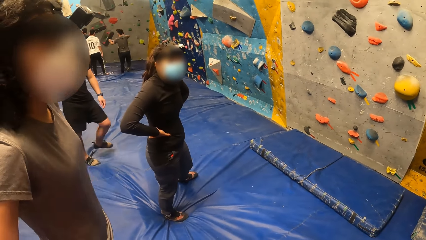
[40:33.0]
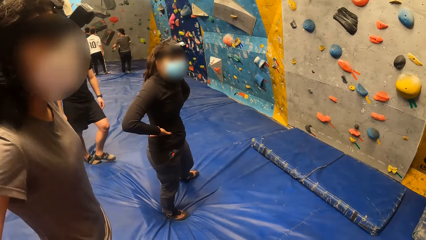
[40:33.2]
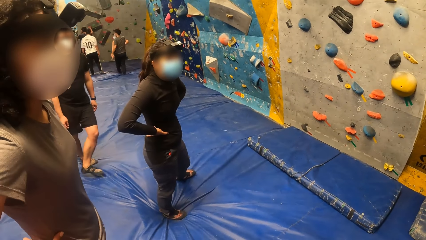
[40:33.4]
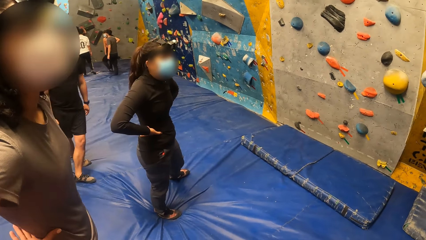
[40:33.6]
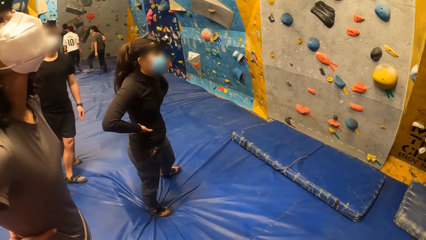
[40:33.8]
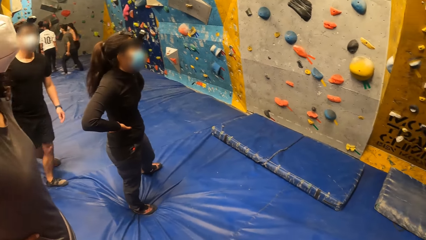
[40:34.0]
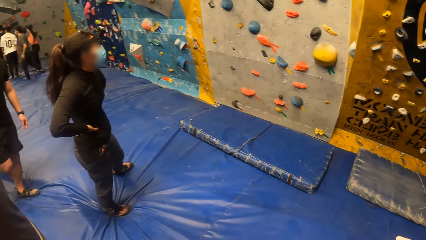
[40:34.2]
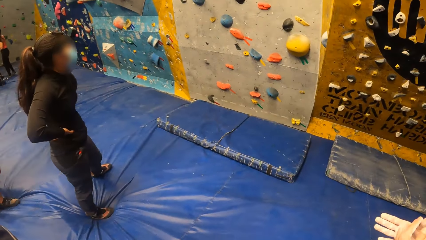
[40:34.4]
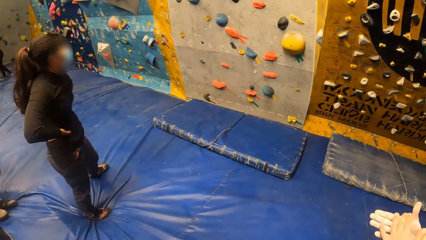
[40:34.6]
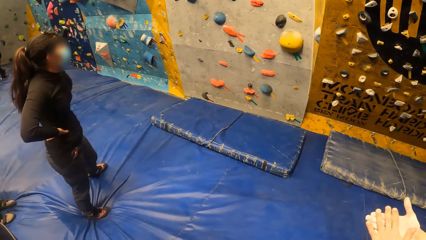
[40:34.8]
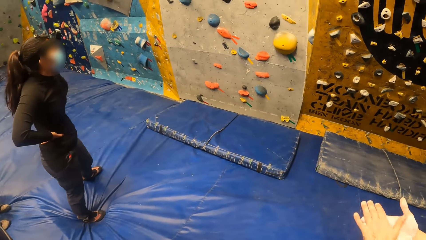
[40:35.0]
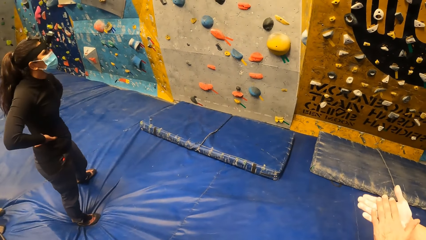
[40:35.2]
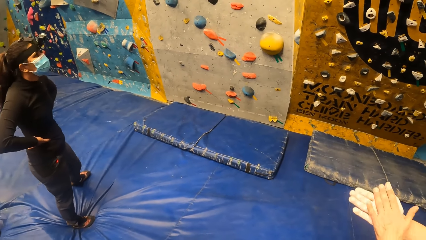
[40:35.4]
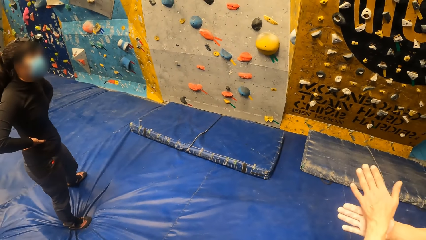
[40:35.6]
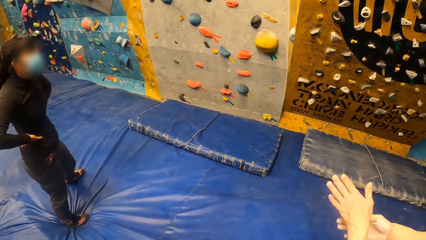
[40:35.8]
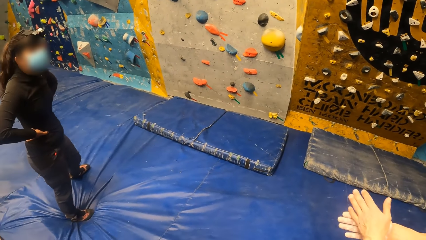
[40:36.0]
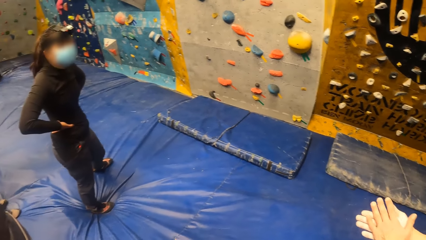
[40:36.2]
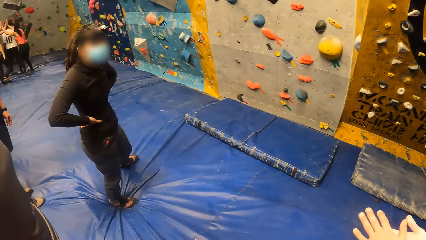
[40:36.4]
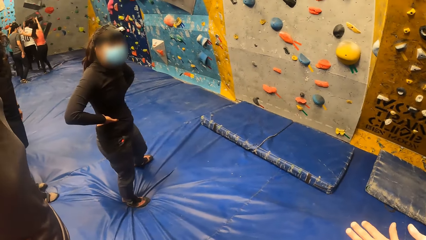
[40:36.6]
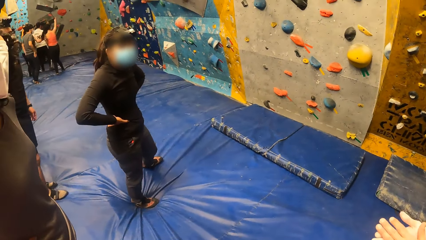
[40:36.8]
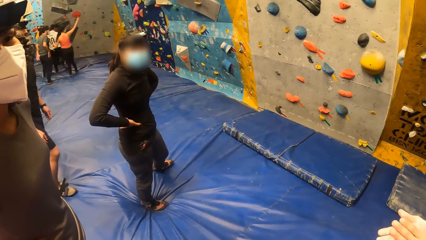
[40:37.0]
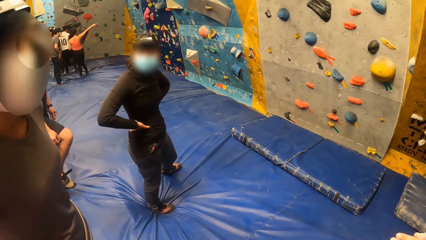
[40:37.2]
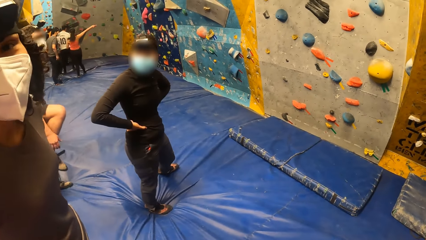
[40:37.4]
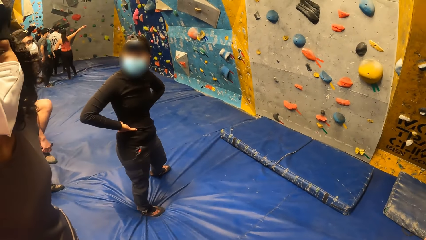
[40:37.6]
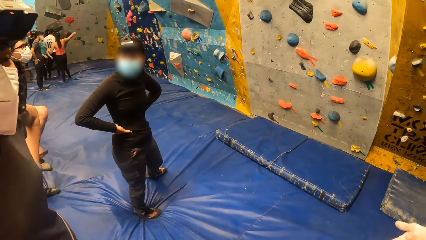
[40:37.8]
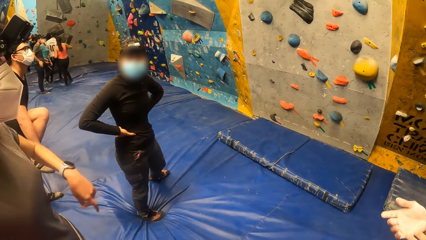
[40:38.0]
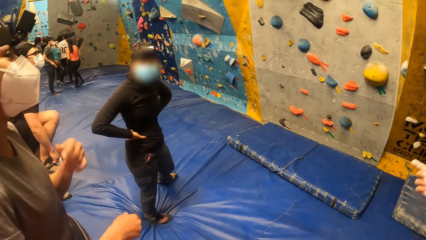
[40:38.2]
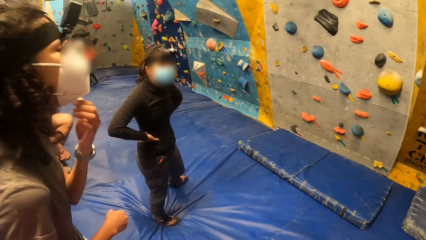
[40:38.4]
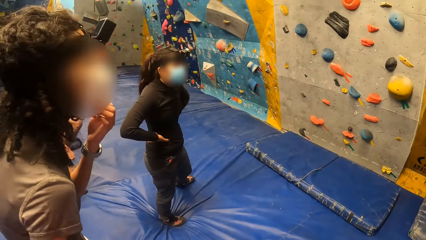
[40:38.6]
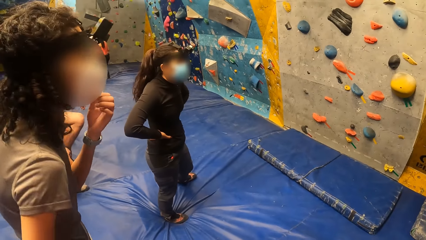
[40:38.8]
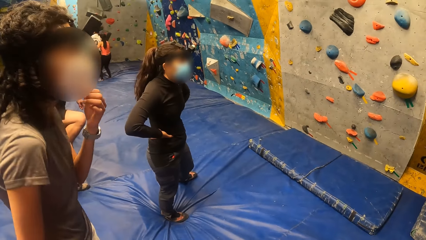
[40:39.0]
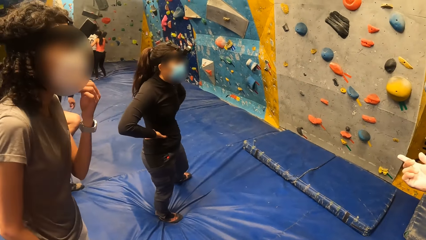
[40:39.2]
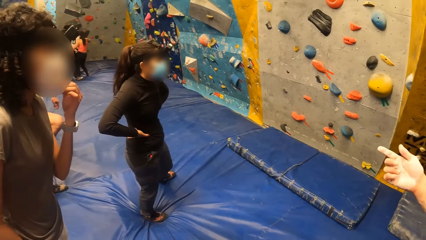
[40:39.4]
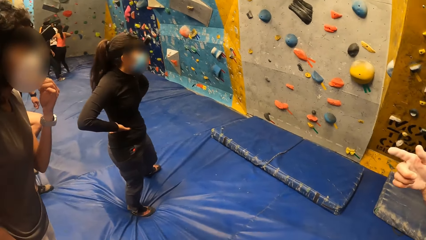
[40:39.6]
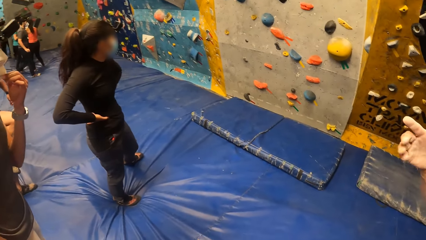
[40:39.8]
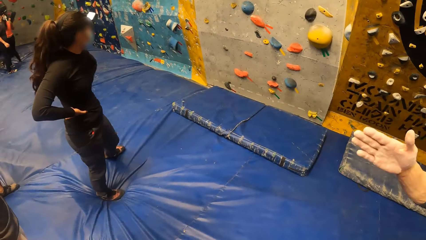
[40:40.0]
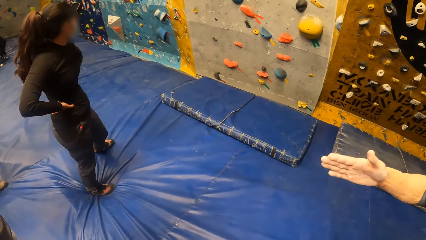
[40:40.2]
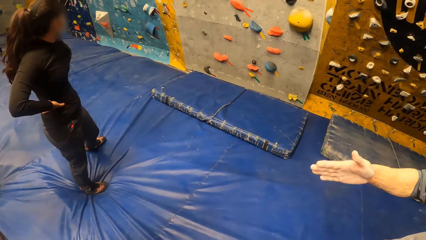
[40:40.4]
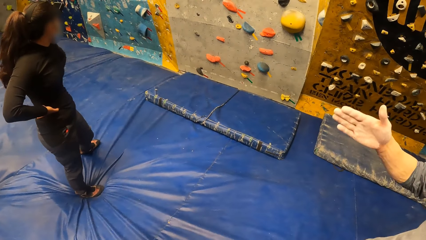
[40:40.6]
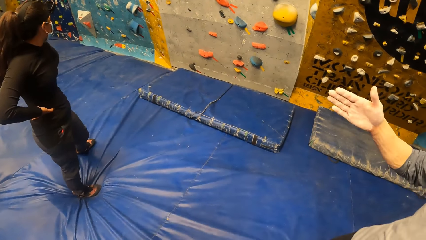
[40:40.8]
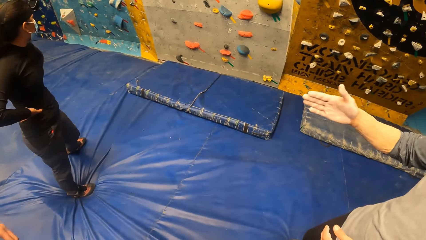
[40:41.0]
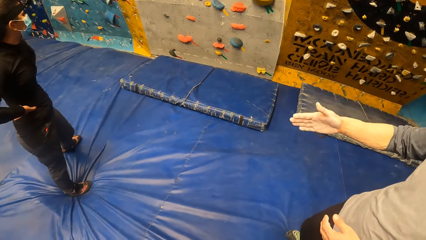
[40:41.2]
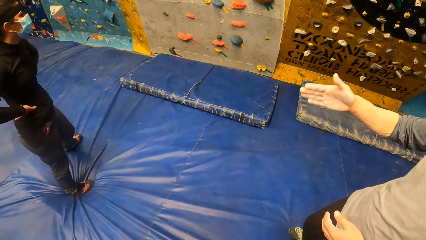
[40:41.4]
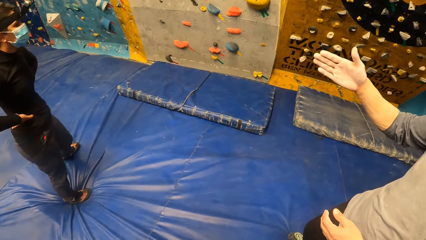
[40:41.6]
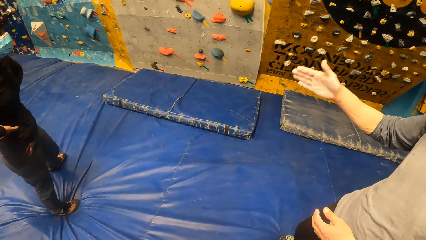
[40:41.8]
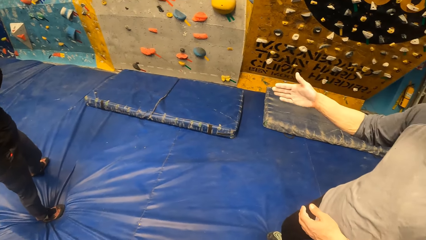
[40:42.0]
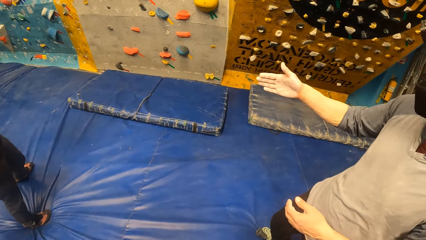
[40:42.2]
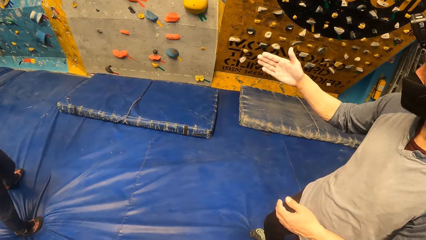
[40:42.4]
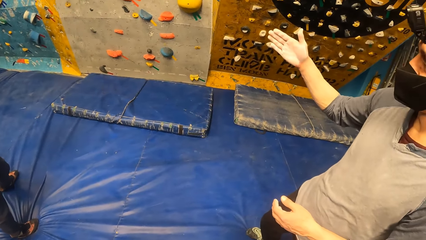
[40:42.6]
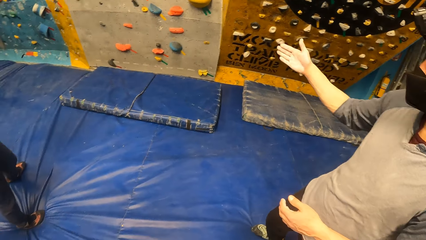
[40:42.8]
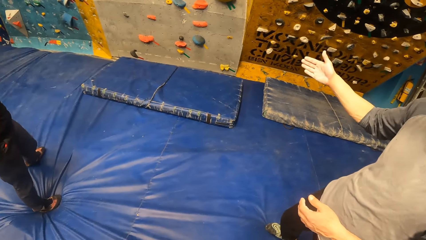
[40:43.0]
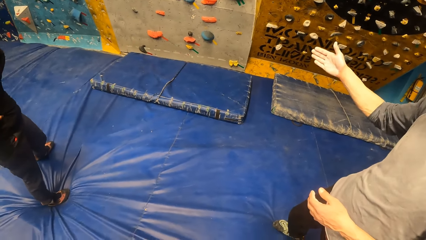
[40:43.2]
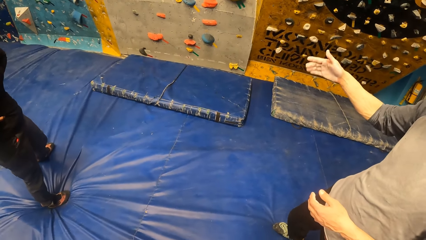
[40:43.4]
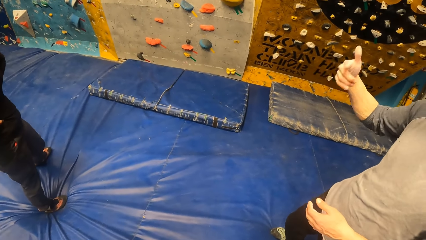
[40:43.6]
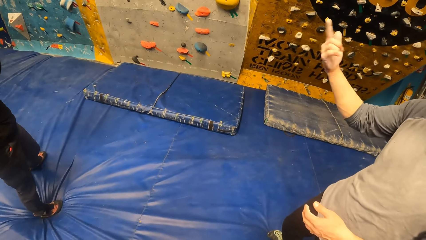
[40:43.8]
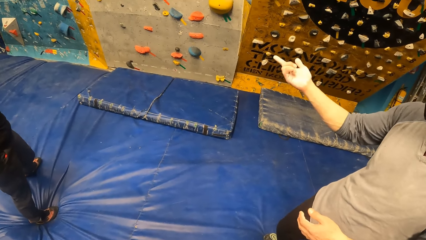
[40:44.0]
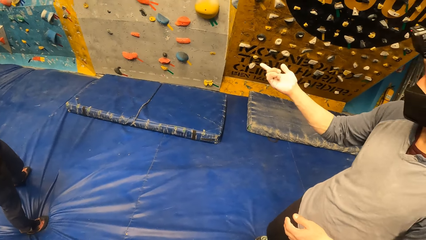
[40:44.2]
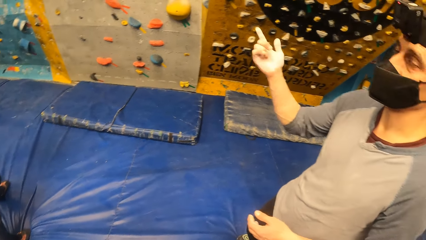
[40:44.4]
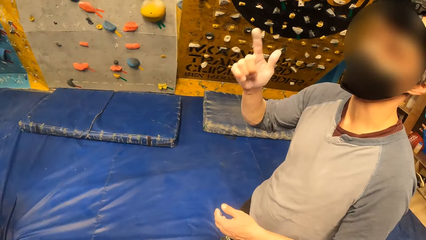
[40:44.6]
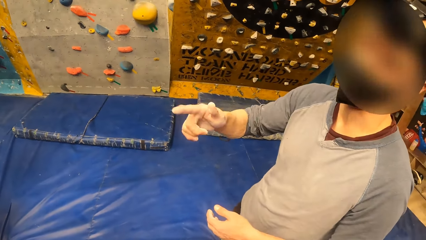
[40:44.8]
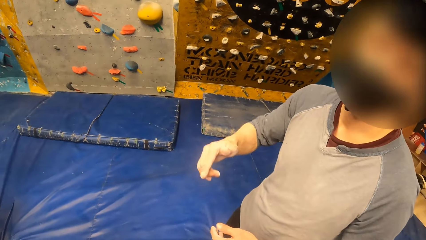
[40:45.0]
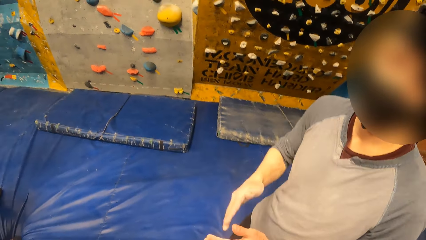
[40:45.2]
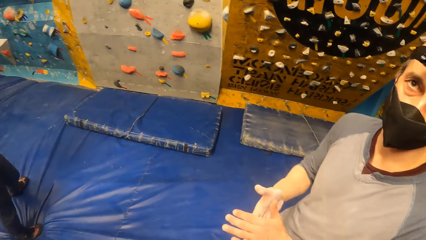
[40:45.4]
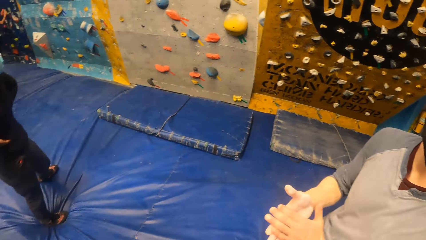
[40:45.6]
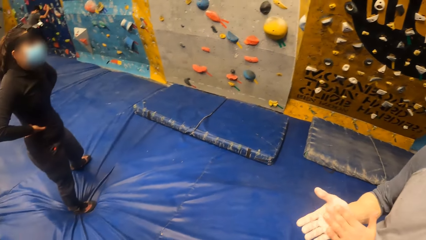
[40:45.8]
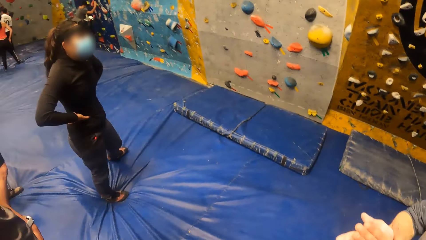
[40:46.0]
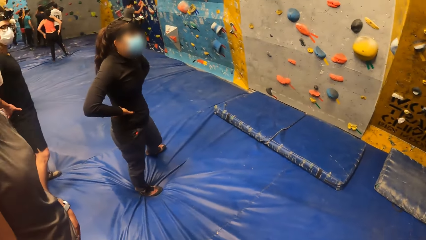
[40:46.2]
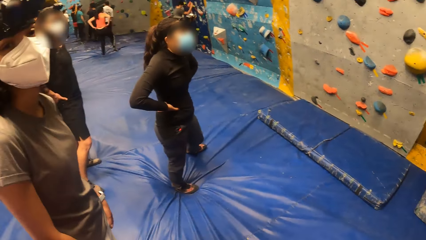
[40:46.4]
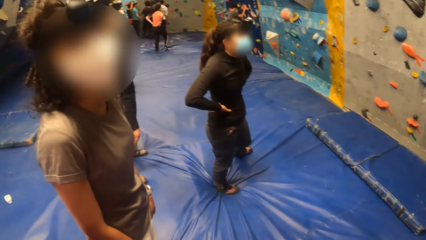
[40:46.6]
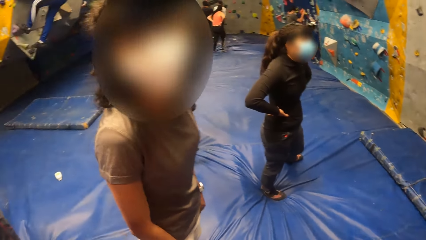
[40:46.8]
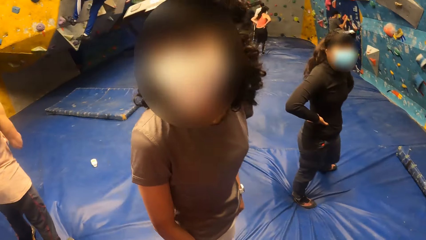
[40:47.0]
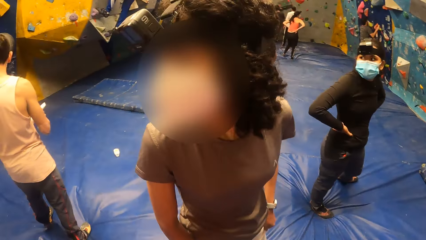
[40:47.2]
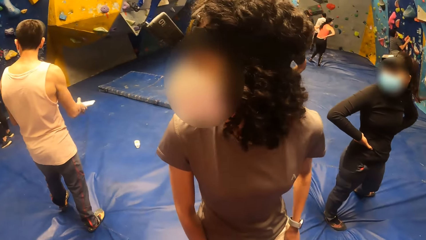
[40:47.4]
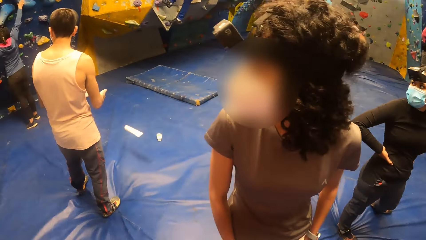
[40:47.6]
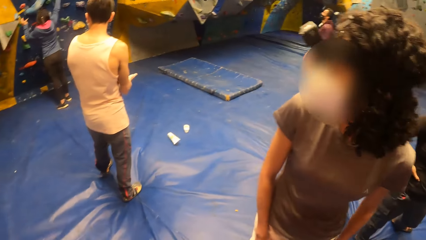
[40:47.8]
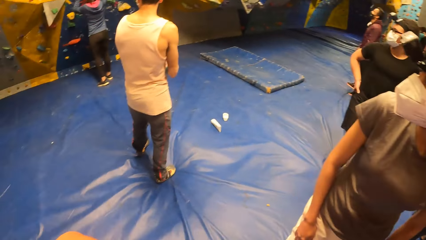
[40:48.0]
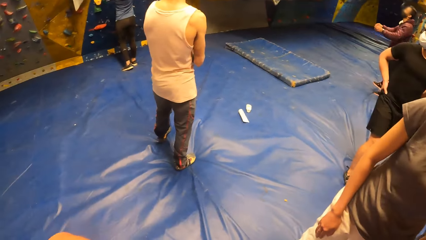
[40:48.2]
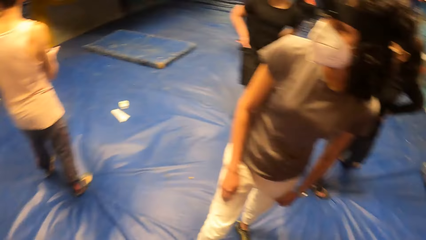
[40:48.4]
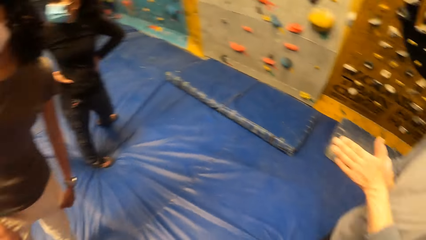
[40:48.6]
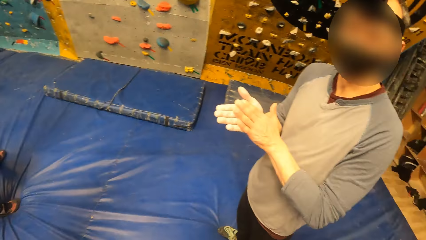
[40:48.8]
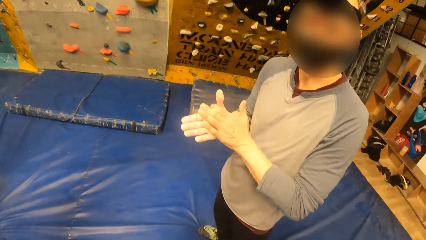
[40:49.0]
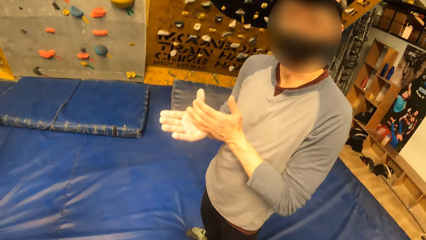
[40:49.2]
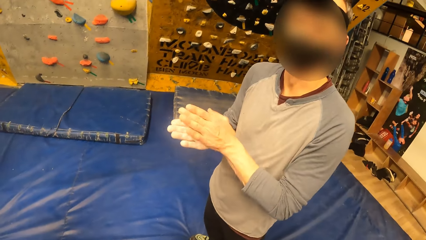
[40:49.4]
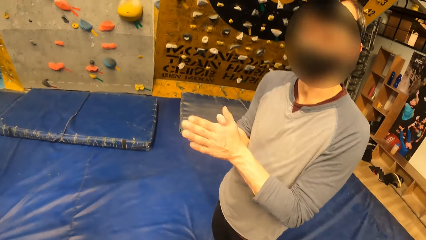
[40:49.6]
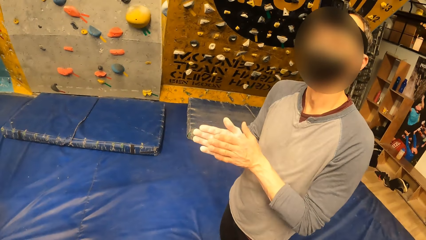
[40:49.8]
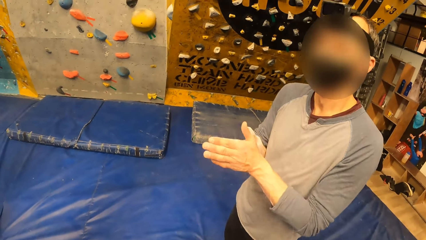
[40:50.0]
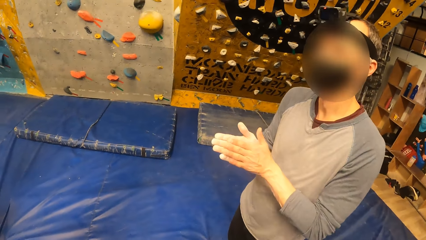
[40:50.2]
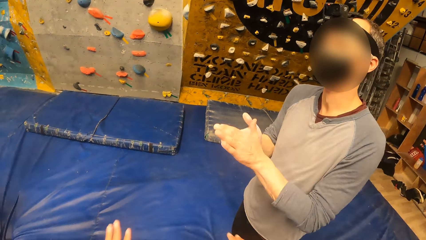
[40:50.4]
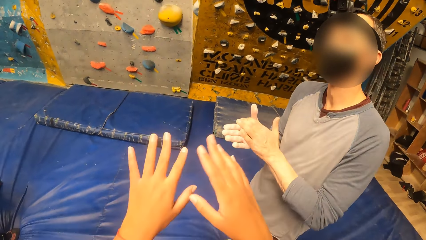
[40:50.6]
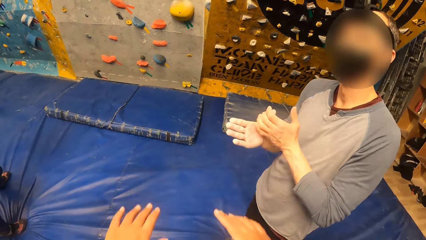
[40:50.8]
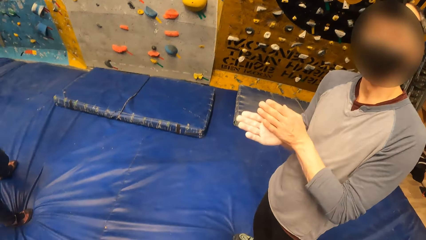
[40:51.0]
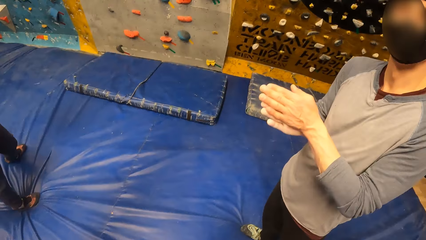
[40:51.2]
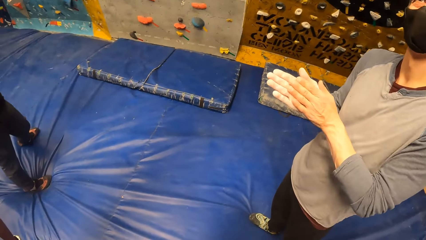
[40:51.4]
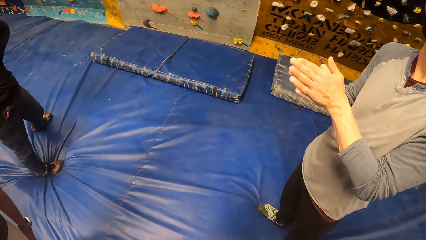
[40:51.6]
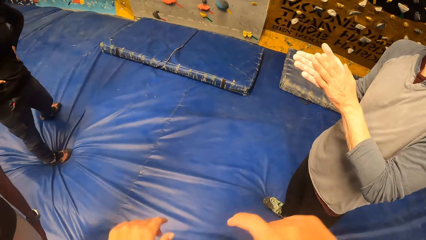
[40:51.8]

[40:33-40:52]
The man interacts with the women around the wall. The man holds the hands together. The camera wearer looks around. They look at the man and talk to the man. They raise the hands.
